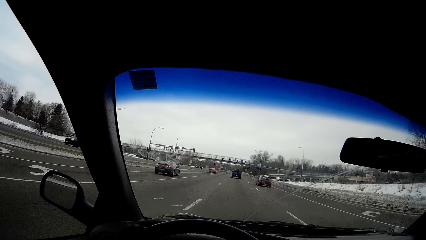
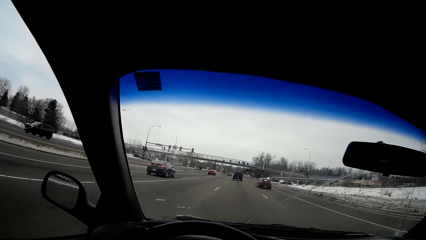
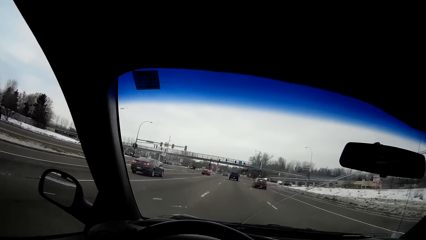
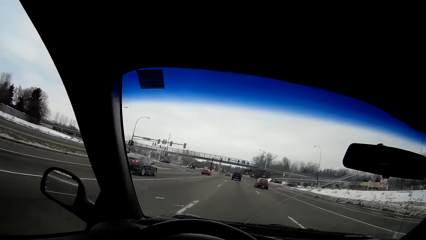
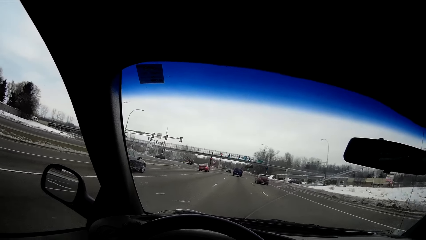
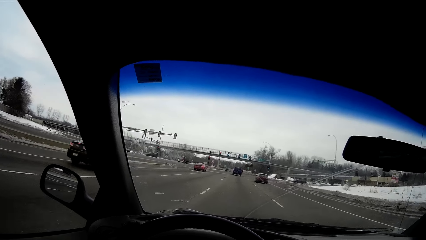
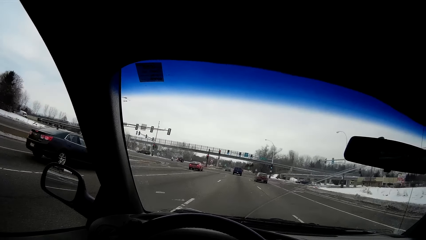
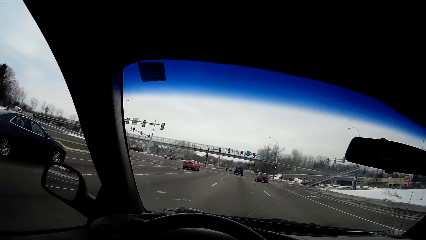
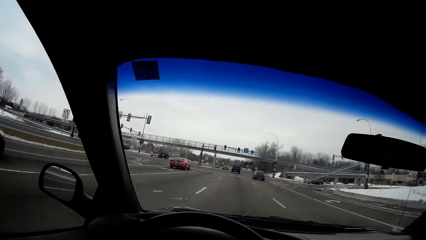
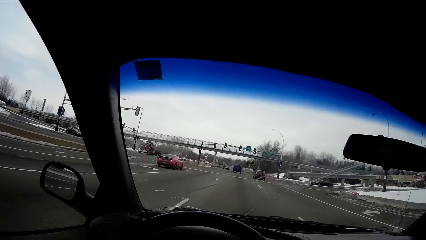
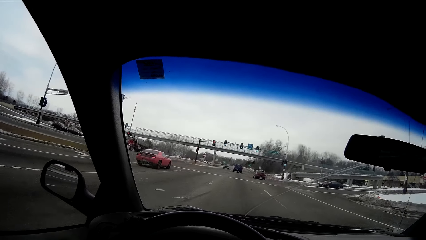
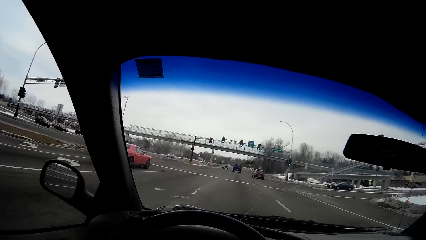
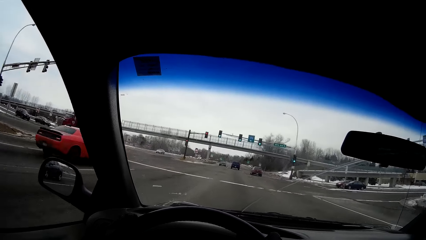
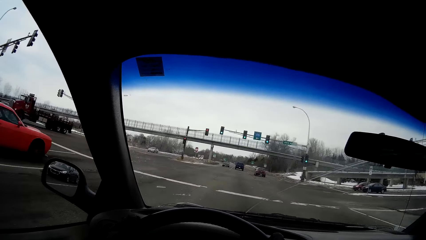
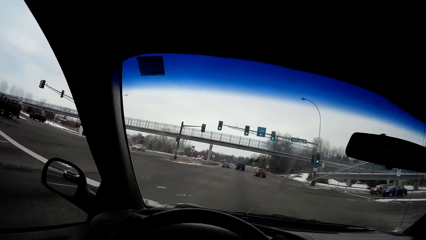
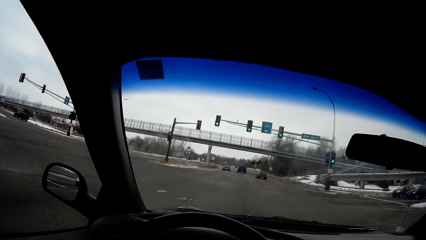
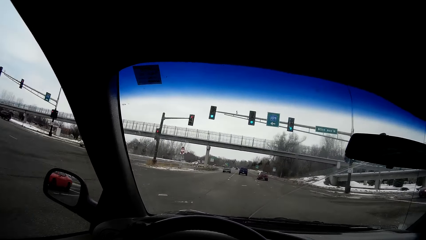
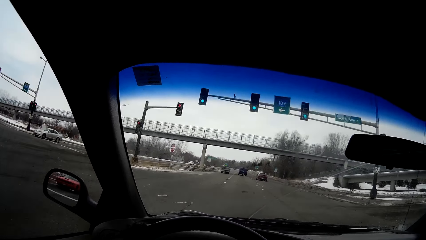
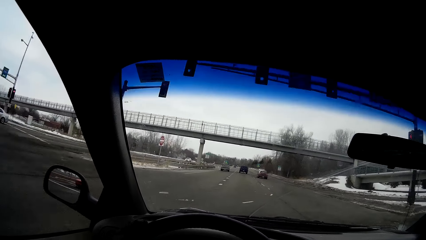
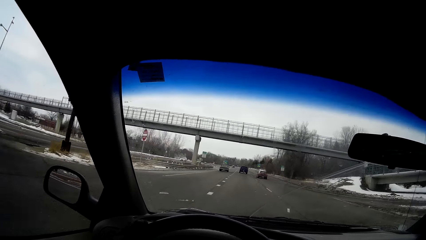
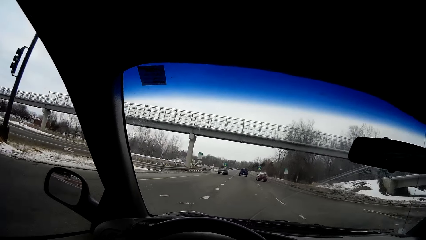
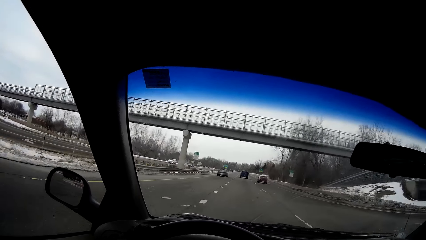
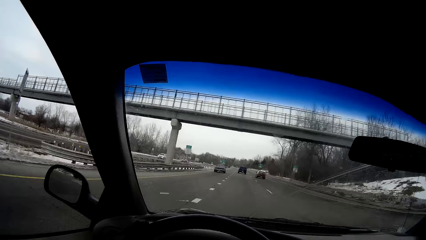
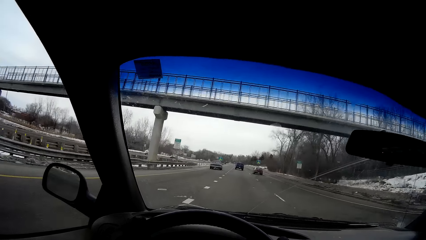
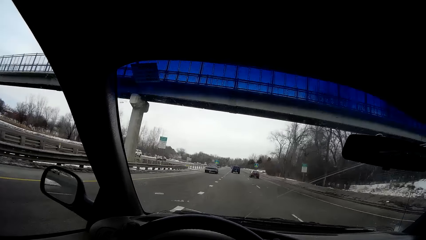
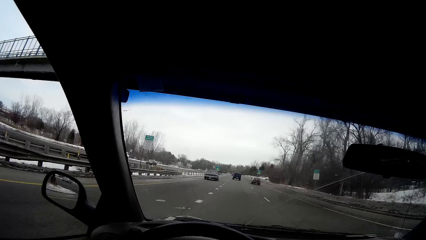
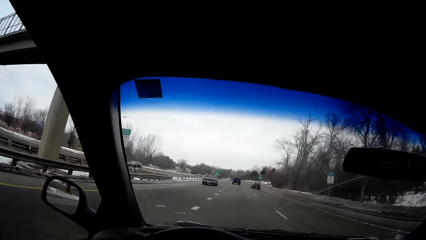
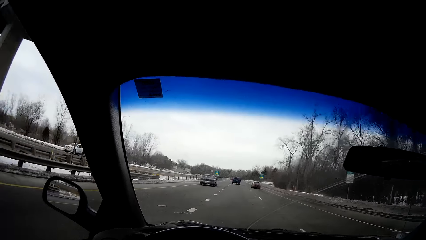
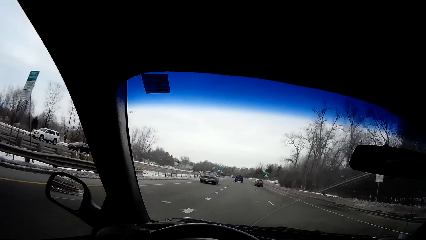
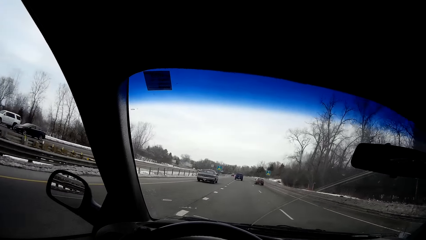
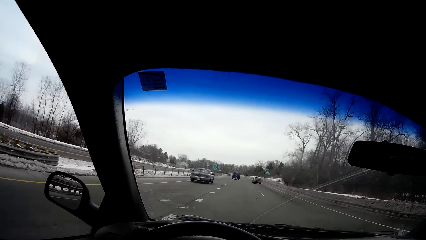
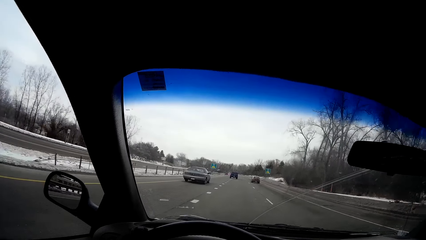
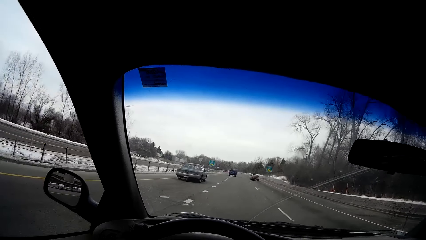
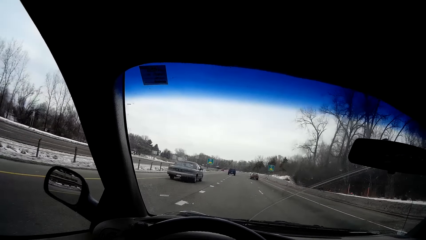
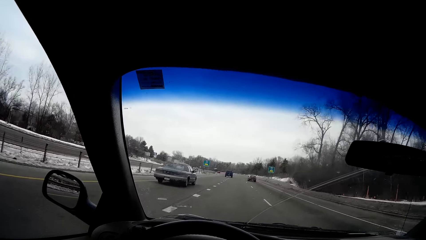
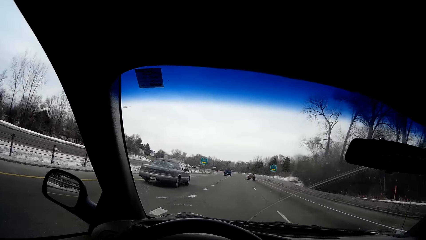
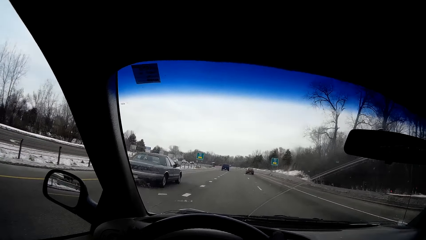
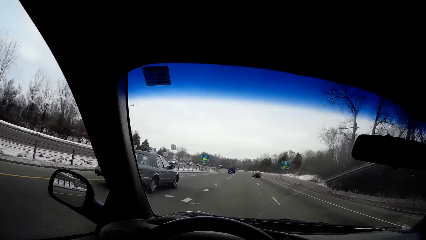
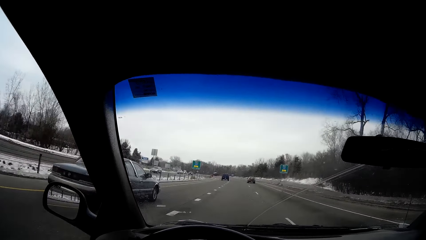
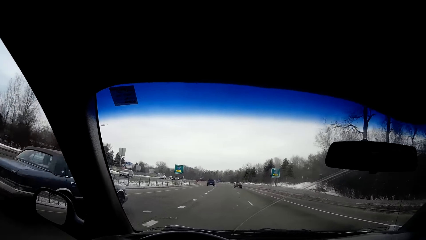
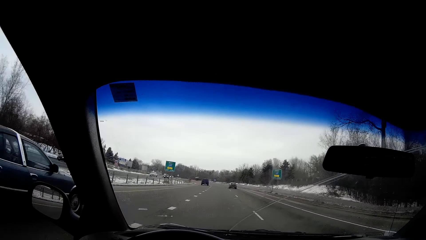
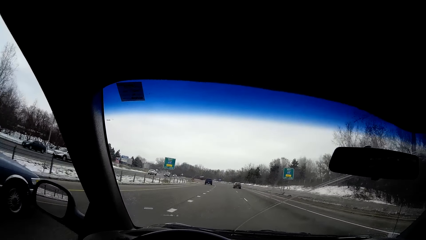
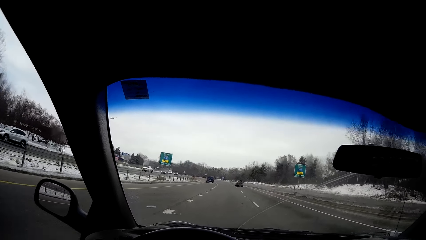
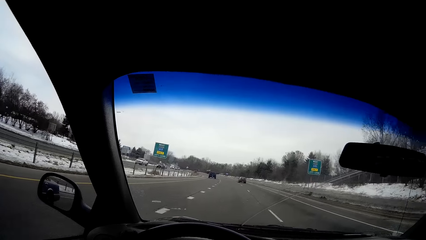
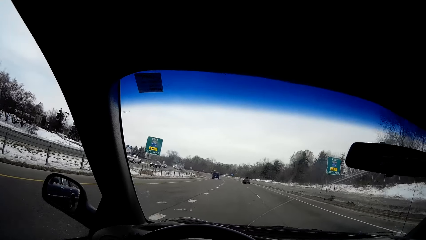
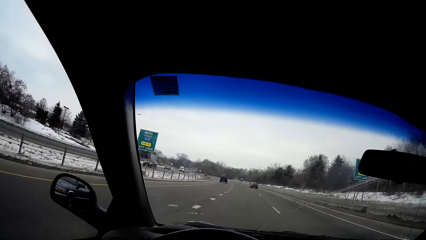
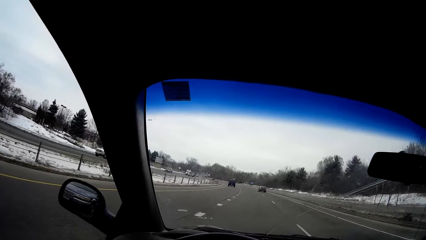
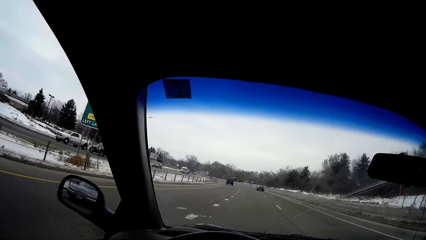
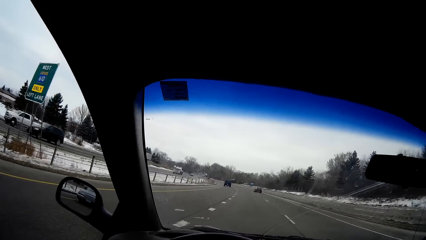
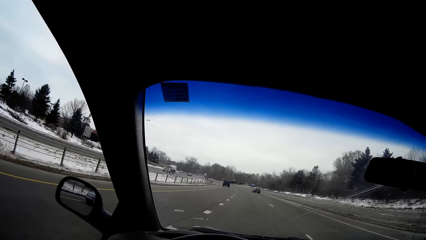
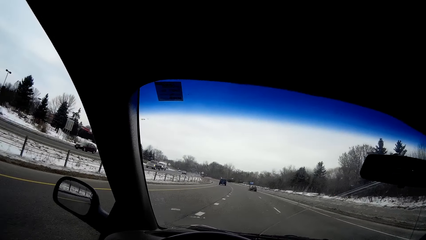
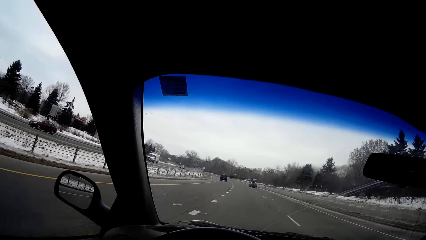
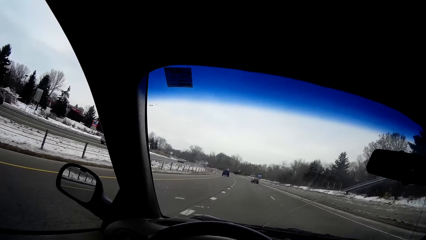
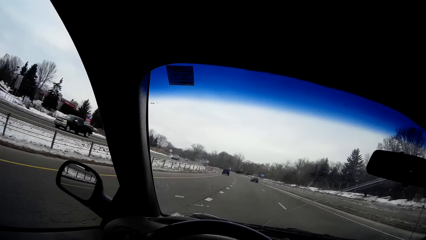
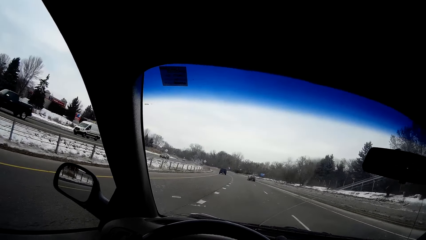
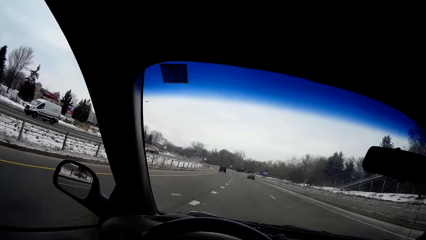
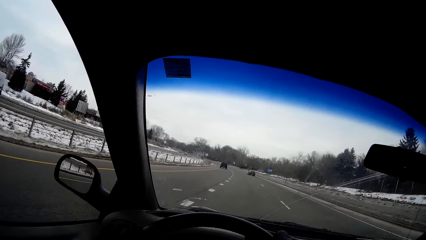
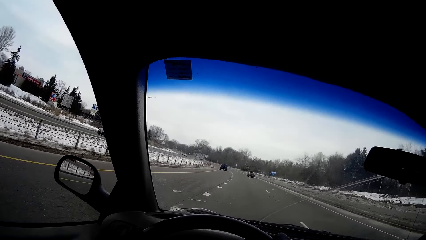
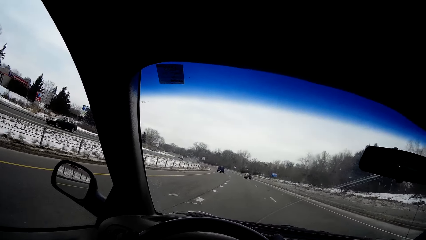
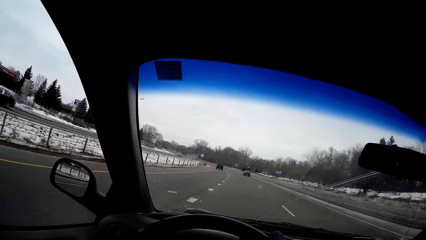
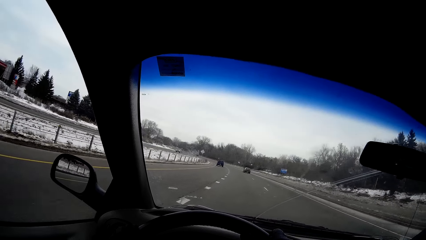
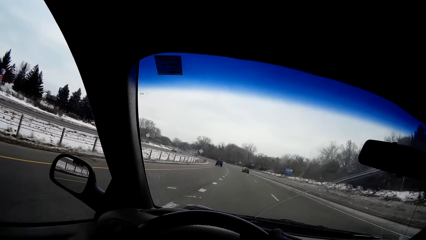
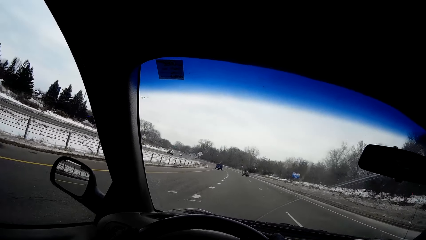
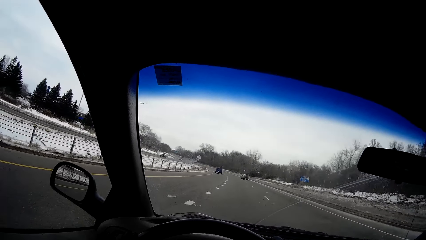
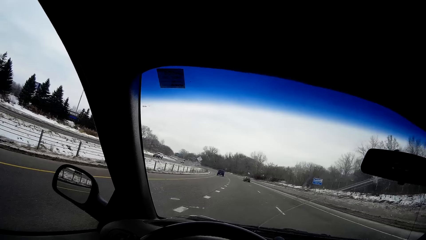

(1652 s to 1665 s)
The camera wearer drives past a black sedan. They drive past a sports car. They drive past a blue sedan.

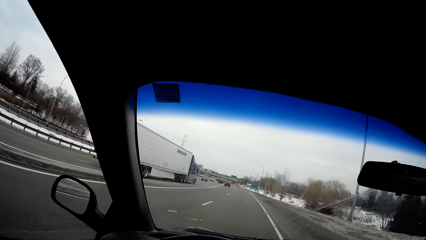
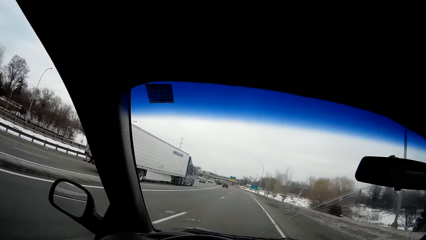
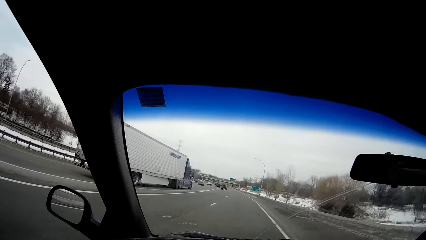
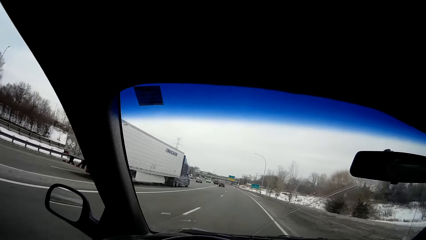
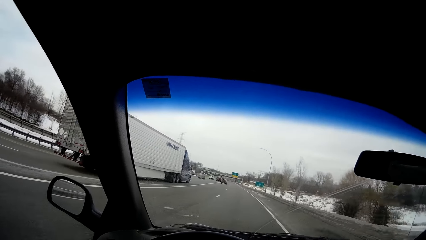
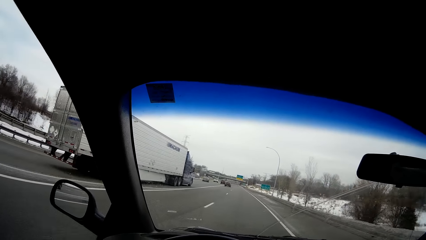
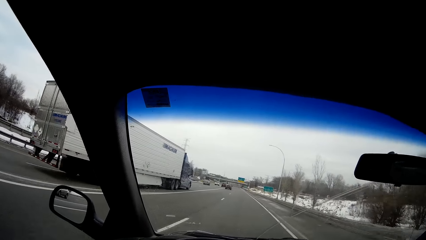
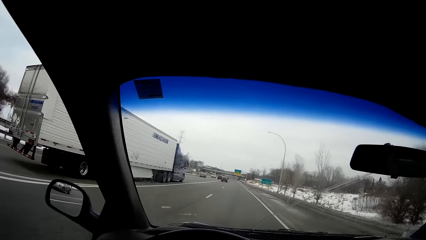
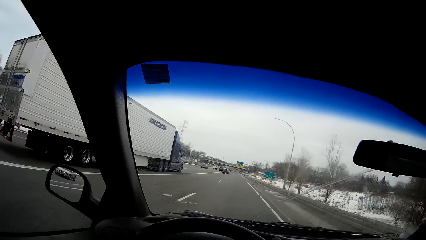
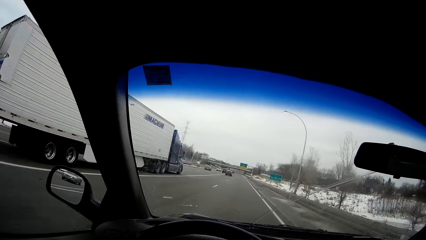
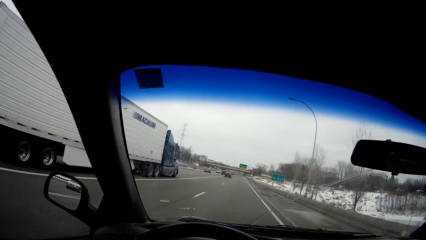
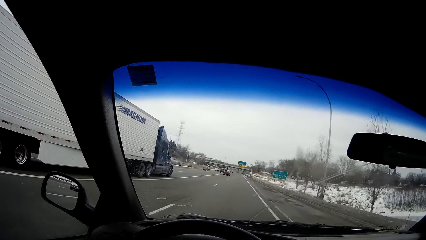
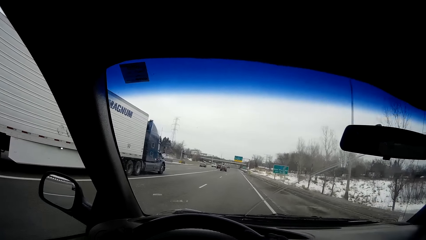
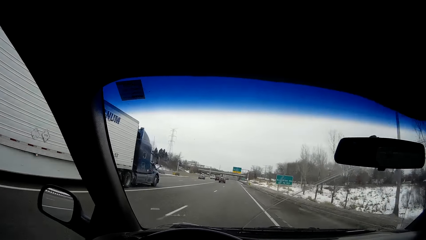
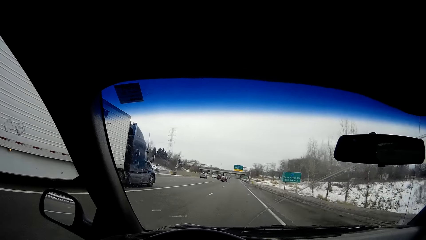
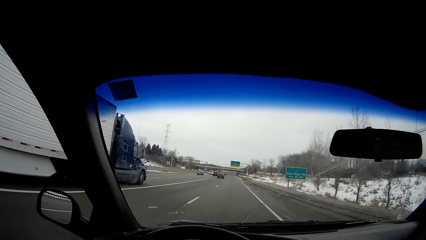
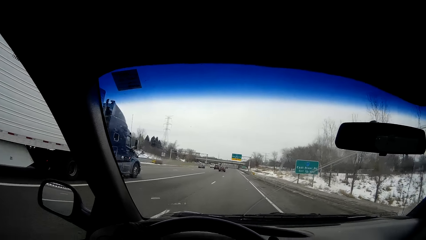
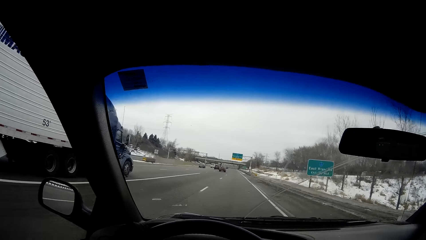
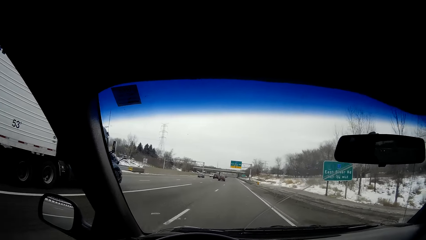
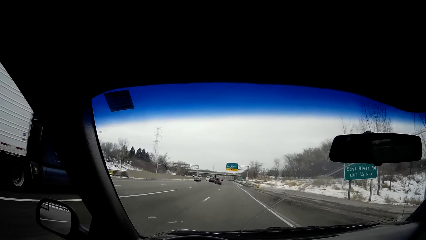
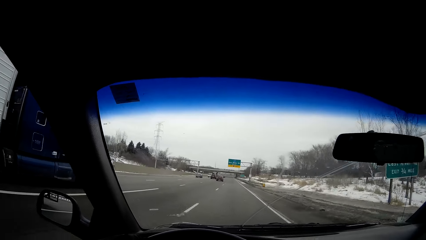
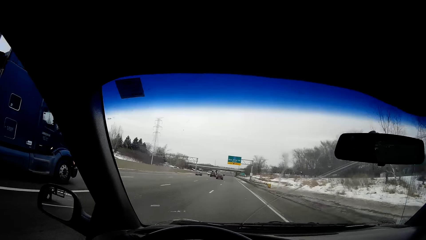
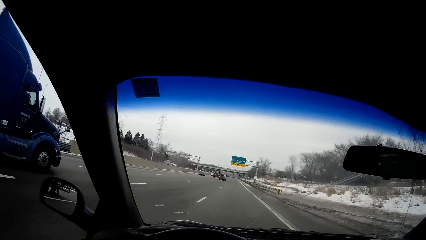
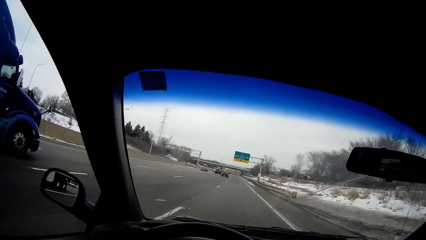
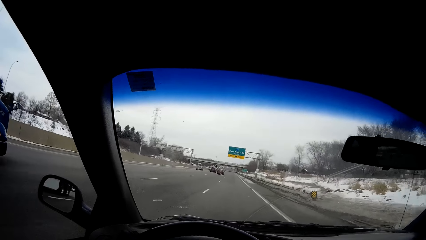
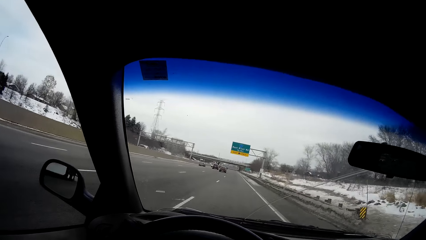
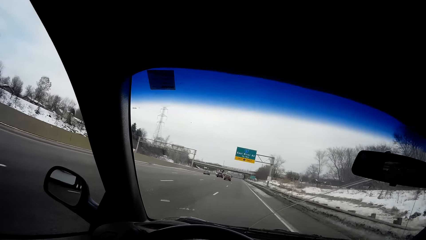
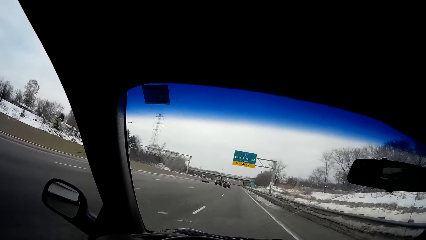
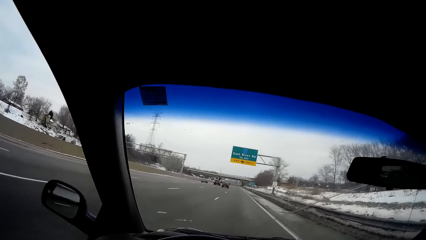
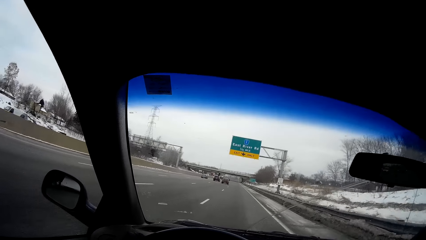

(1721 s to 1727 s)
The camera wearer drives past a truck.
